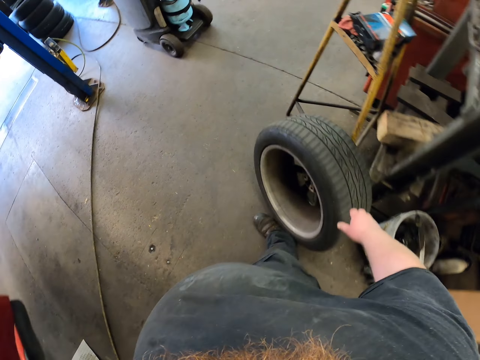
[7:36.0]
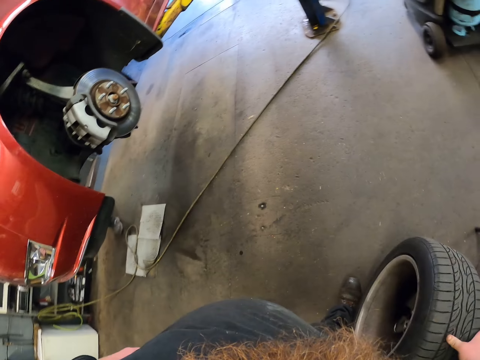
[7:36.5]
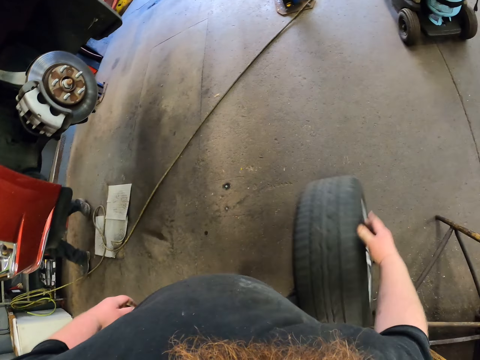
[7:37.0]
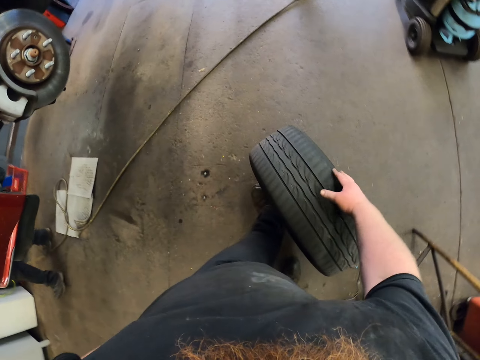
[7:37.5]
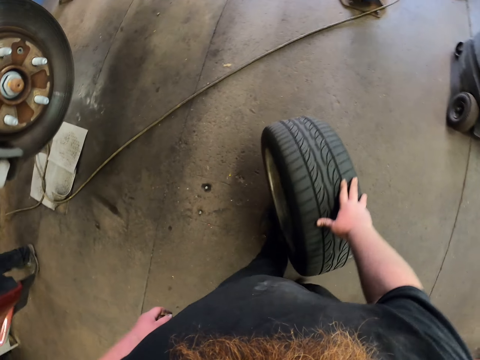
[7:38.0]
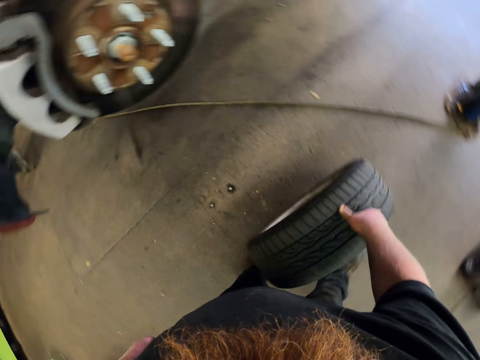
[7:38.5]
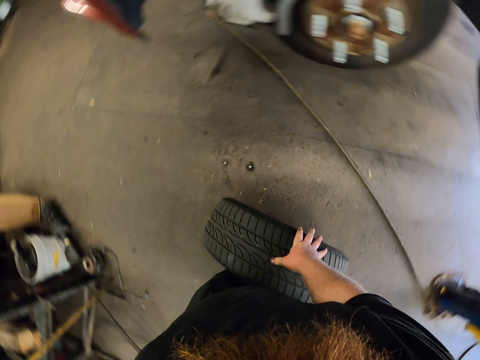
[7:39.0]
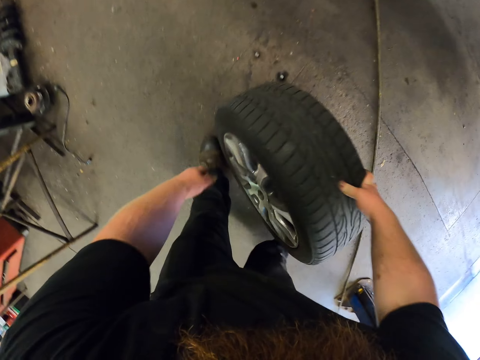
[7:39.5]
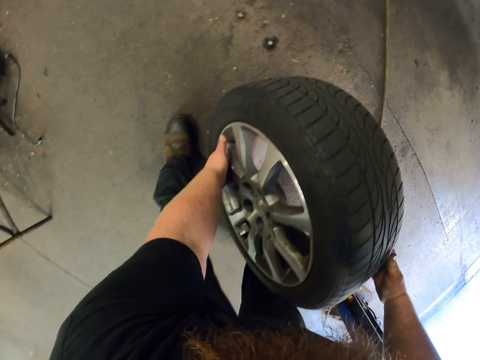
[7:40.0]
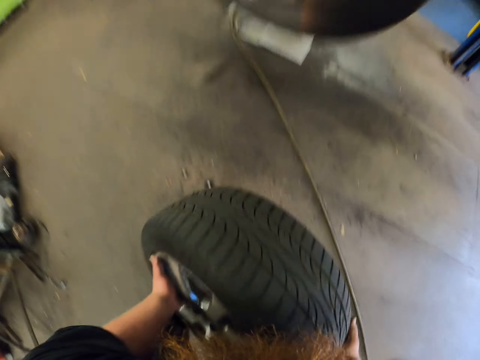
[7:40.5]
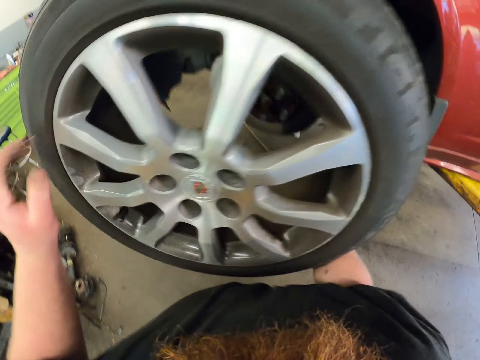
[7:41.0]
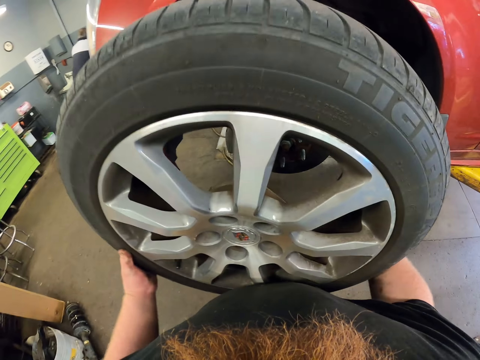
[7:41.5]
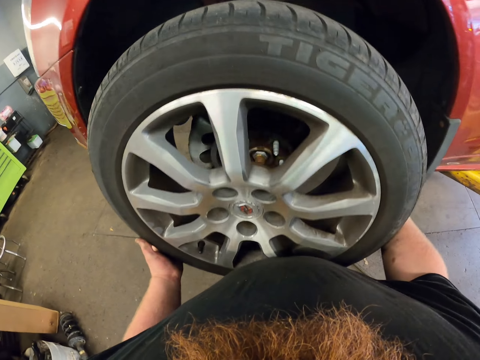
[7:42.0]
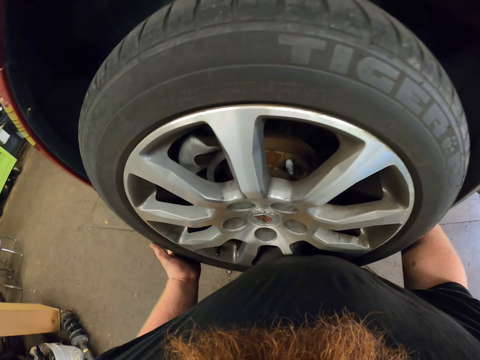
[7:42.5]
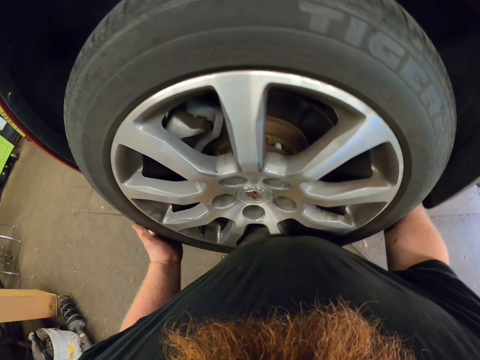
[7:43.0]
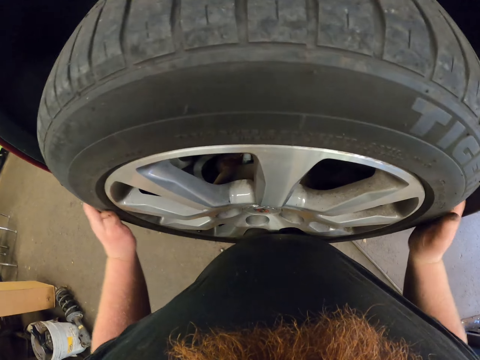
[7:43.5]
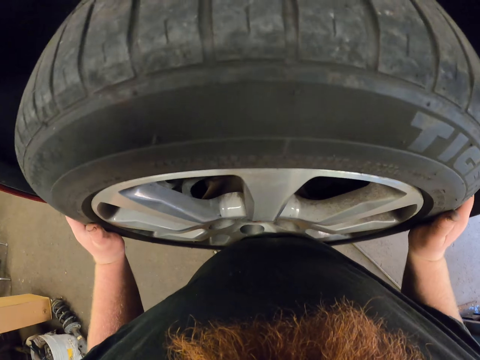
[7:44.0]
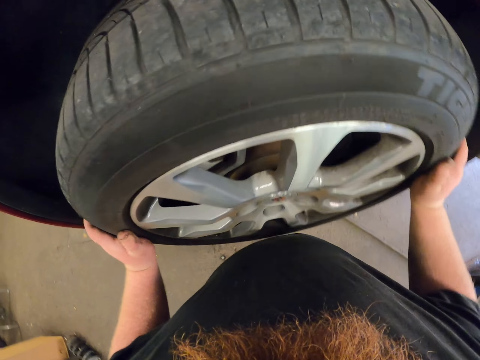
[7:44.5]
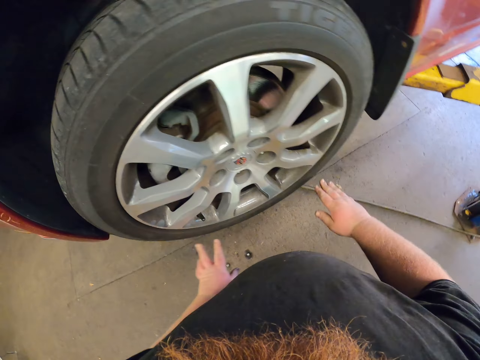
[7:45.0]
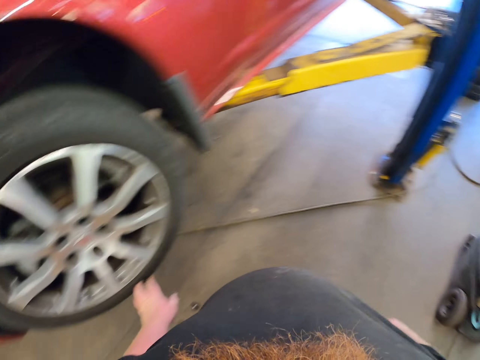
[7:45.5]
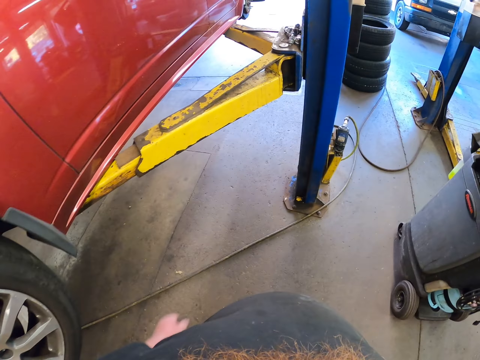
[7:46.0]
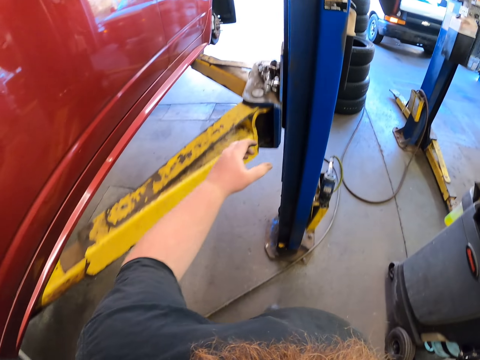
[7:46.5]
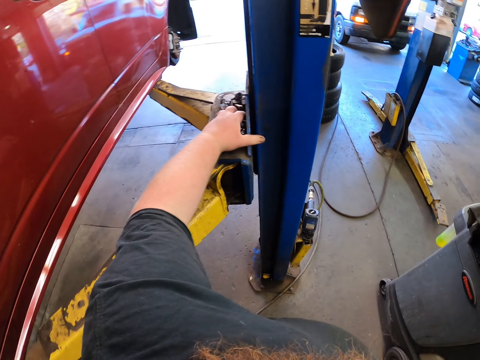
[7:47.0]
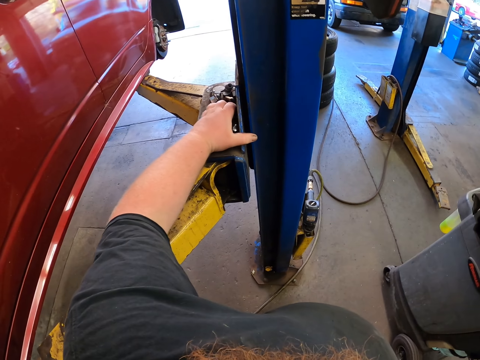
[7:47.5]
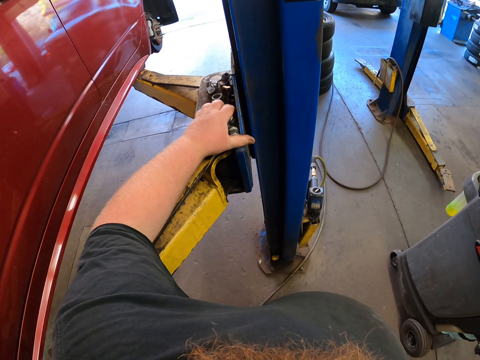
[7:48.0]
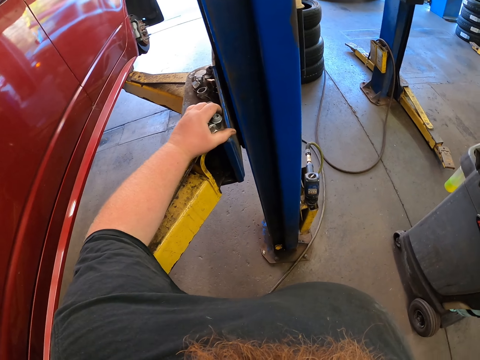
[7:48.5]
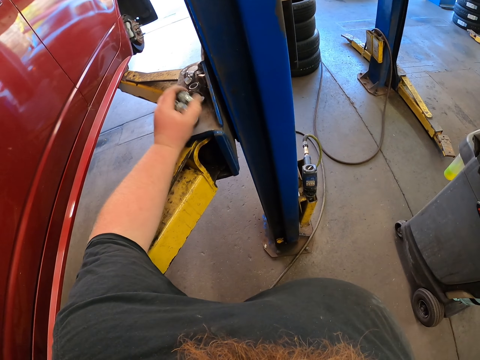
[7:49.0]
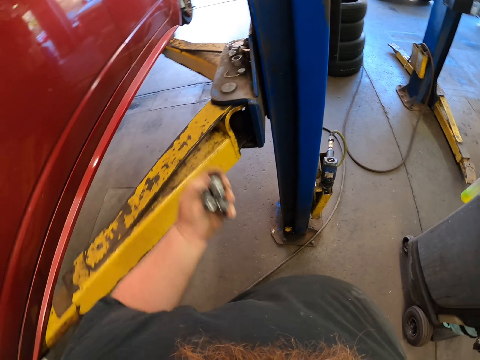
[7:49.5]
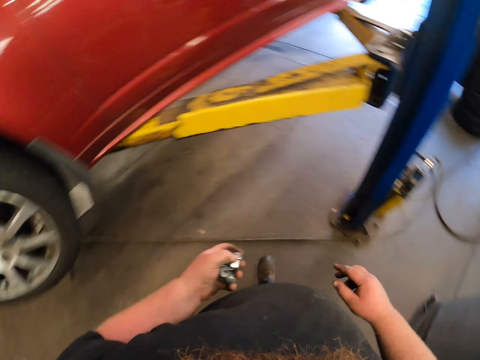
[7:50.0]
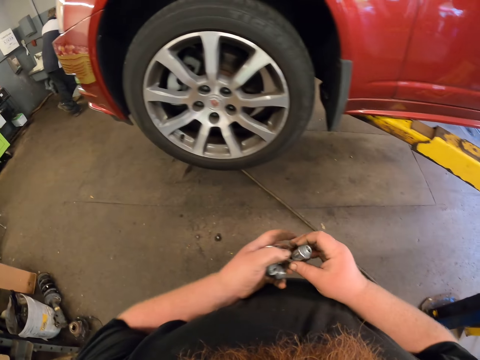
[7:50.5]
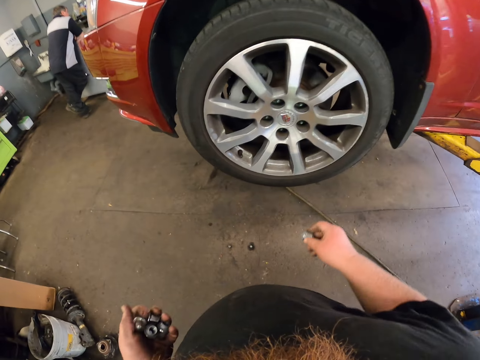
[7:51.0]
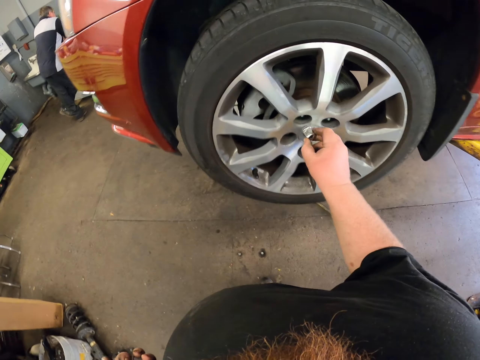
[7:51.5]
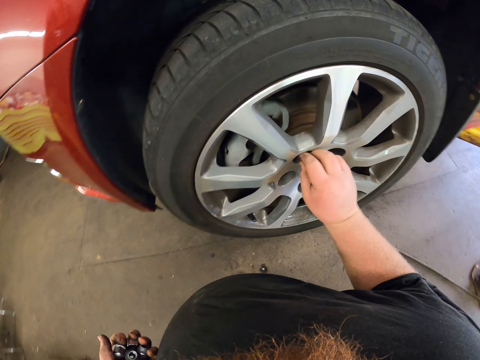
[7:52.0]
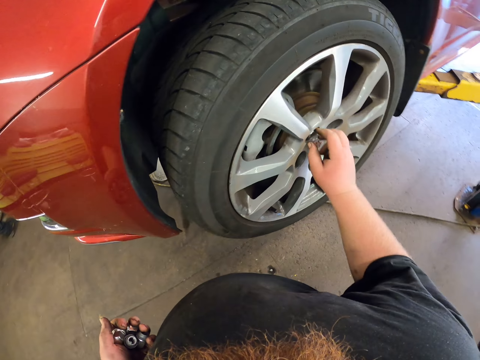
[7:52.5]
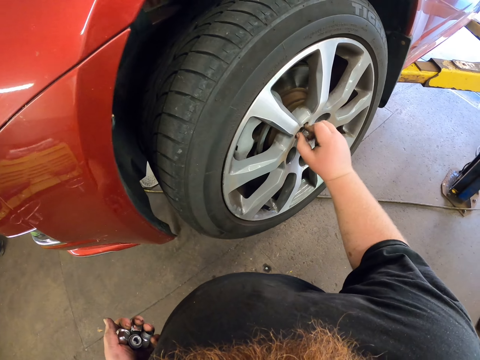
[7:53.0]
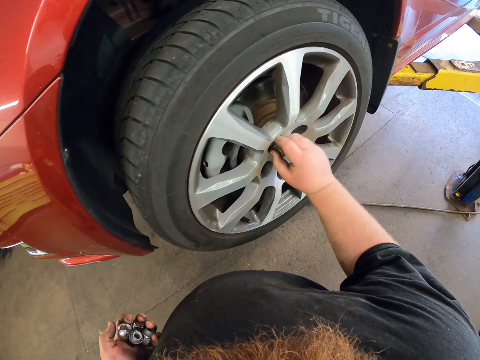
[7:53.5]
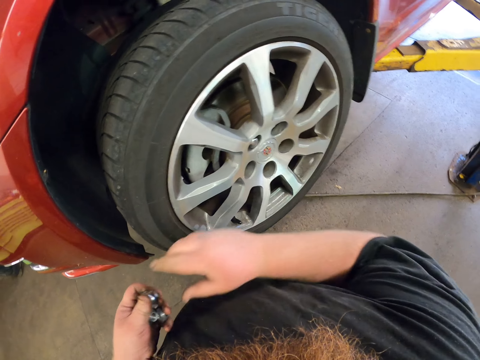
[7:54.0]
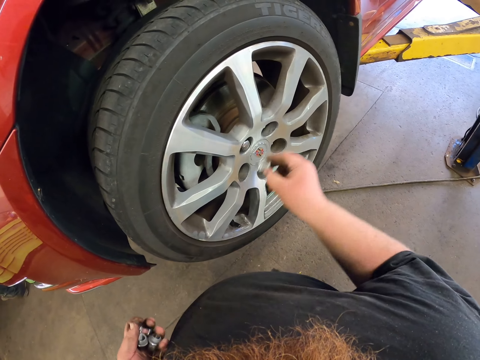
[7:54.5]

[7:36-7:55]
The camera wearer pushes the wheel on the floor. They lift up the wheel, attach the wheel to the car, and pick up bolt nuts. They tighten the bolts on the wheel and put the bolt nuts on the wheel.

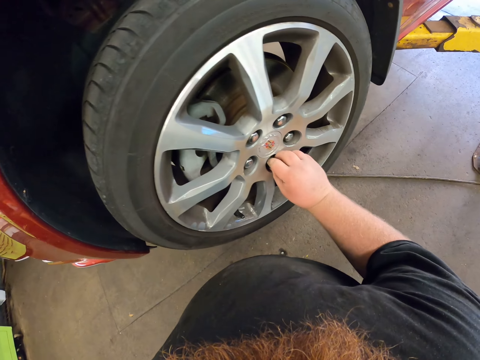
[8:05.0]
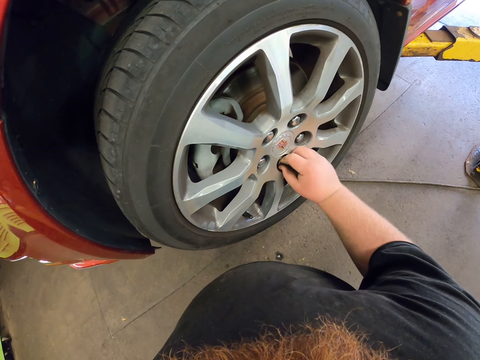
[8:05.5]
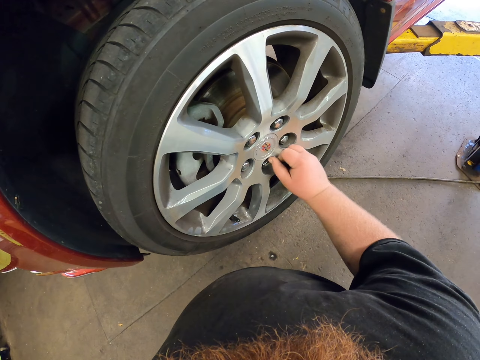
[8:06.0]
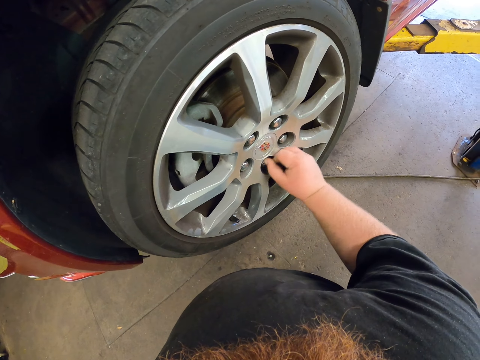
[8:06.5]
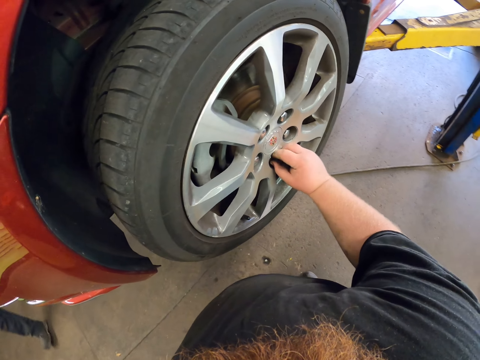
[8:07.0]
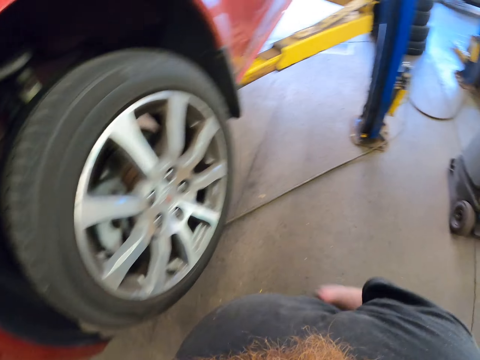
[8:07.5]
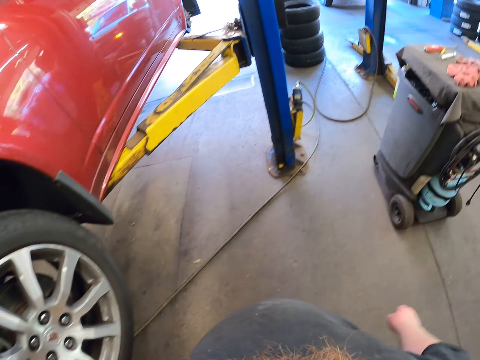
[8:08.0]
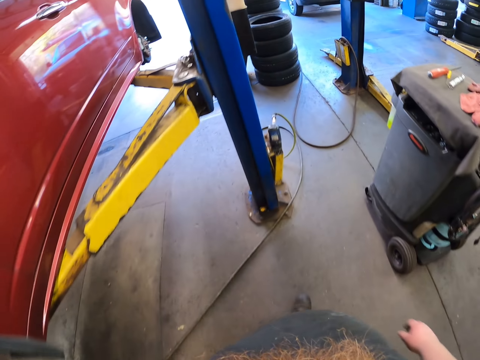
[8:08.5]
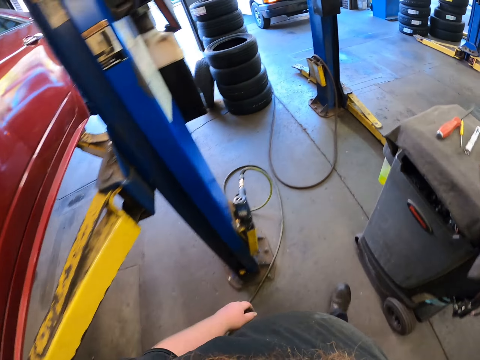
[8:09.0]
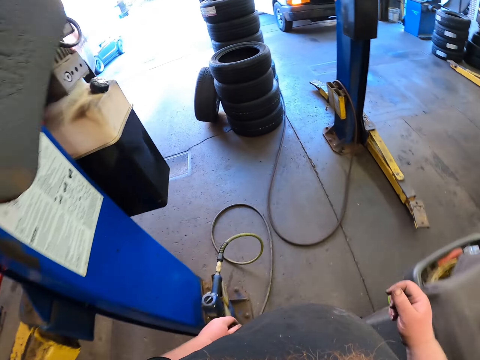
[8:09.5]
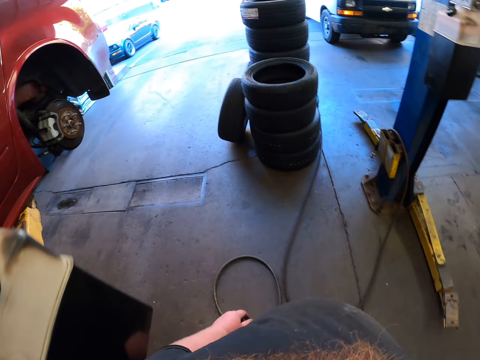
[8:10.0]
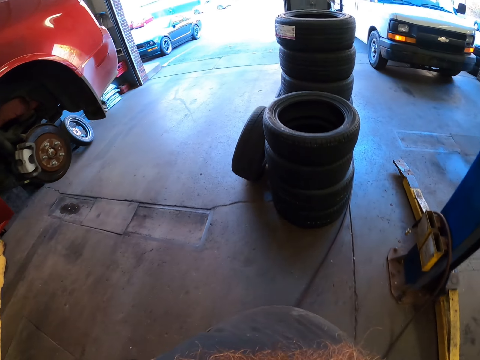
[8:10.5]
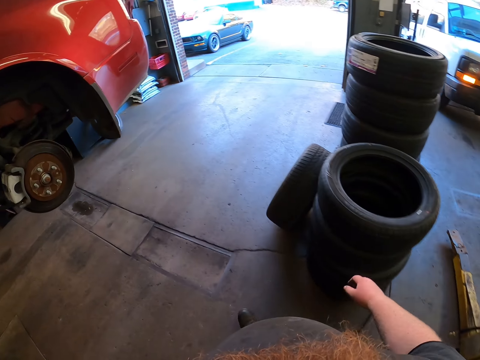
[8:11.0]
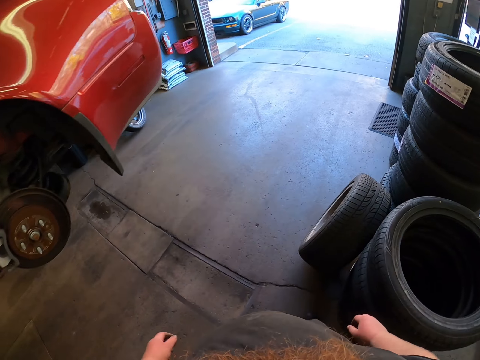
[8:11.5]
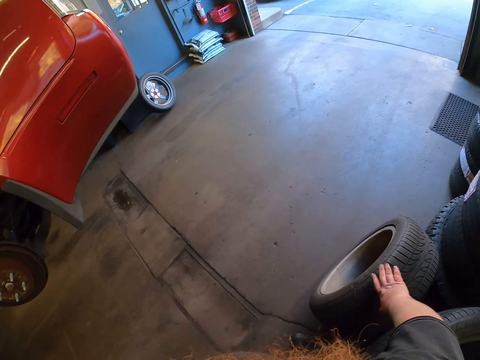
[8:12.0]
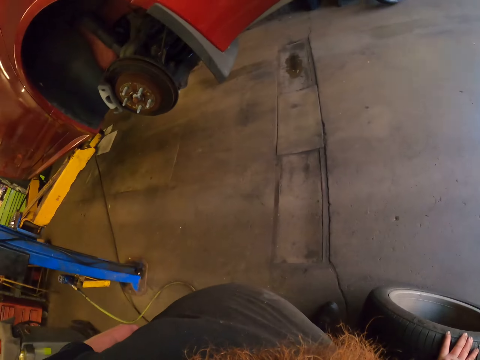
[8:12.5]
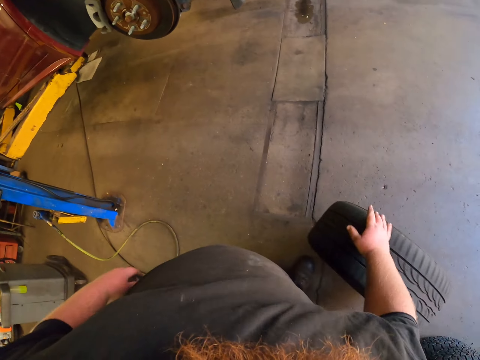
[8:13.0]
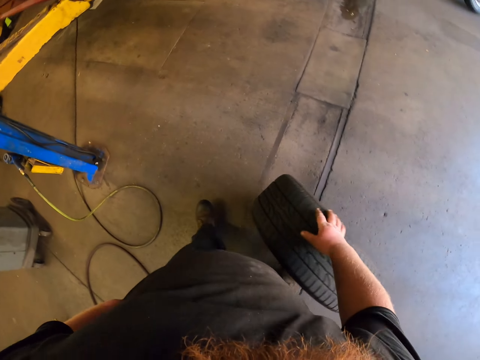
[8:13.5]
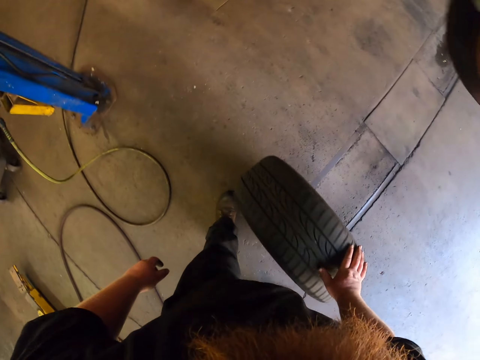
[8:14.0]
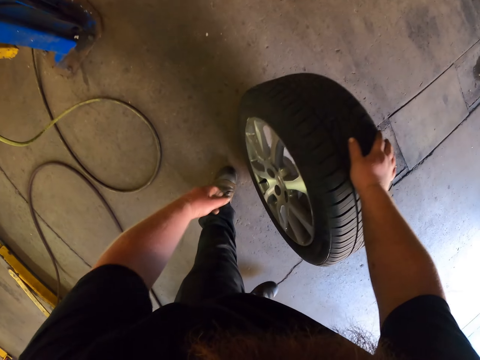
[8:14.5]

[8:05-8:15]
The camera wearer walks in the garage. They push the wheel on the floor.
